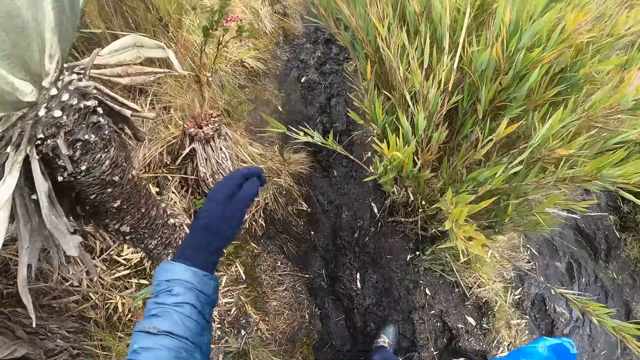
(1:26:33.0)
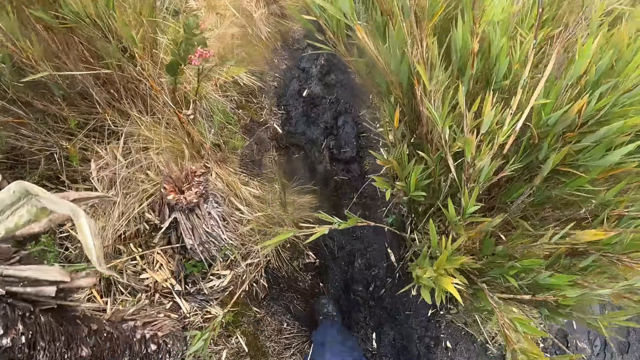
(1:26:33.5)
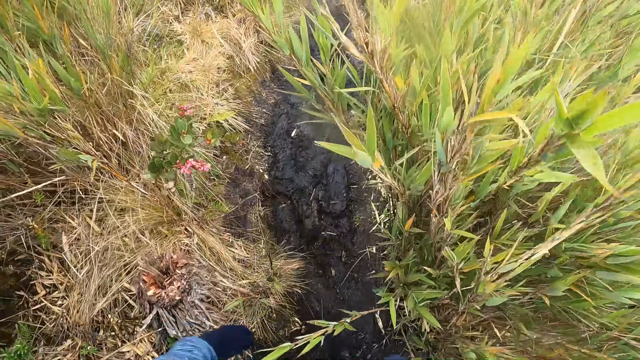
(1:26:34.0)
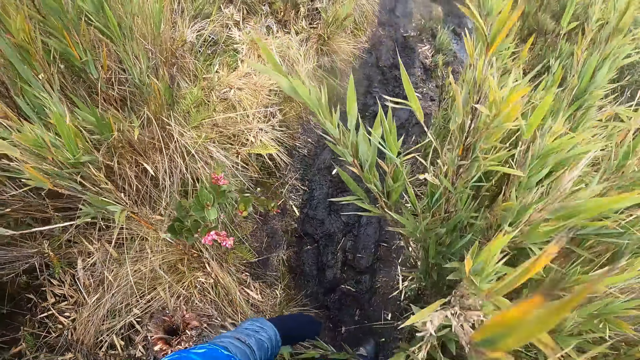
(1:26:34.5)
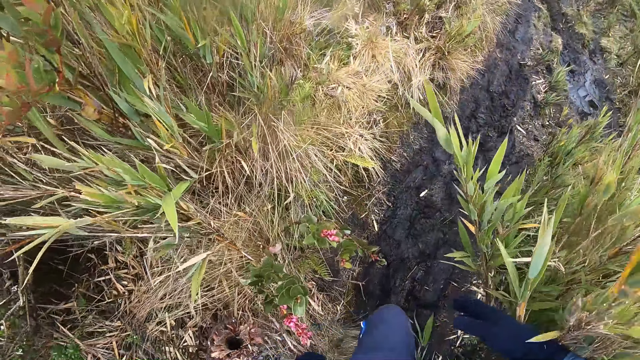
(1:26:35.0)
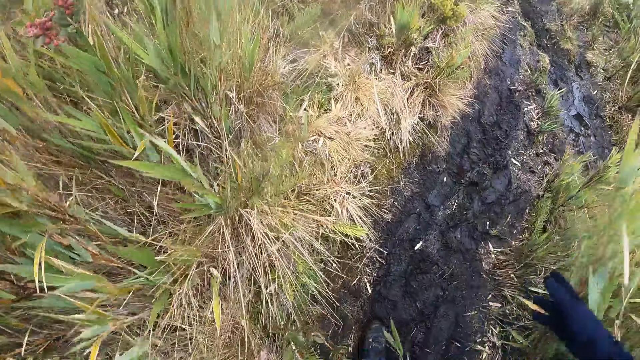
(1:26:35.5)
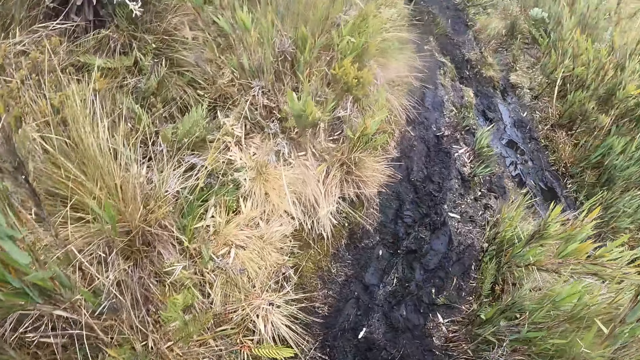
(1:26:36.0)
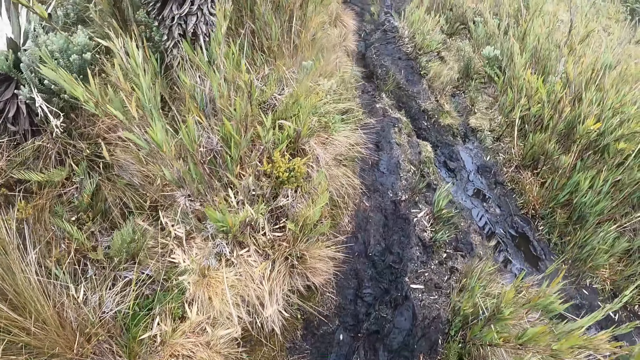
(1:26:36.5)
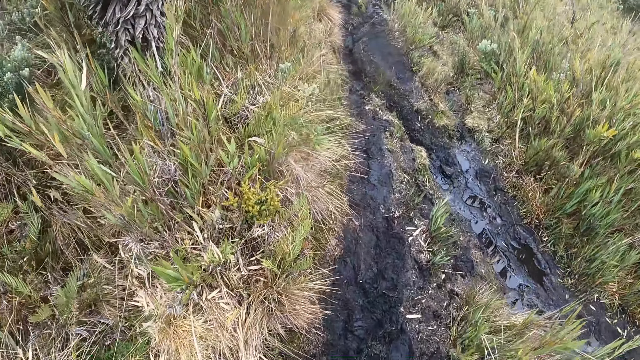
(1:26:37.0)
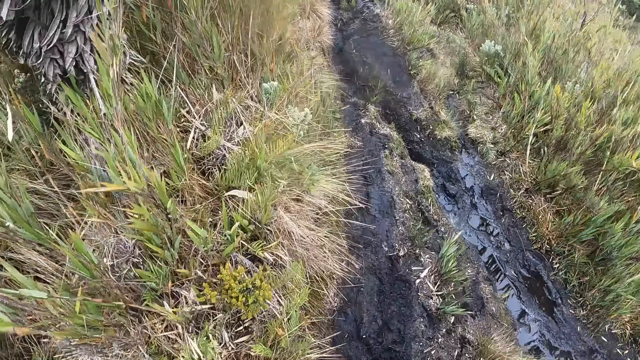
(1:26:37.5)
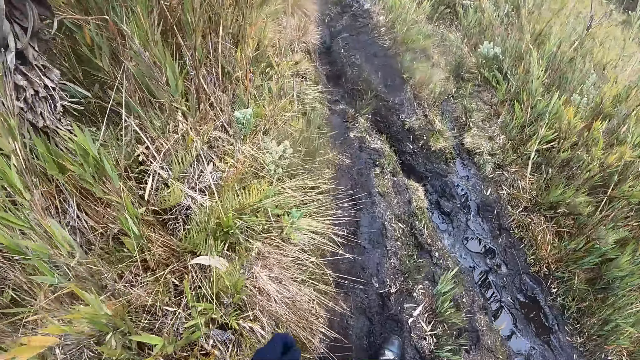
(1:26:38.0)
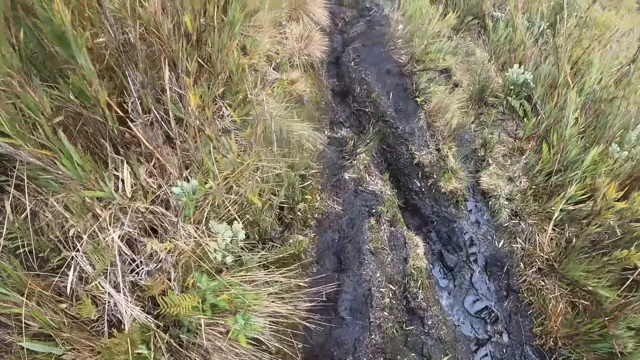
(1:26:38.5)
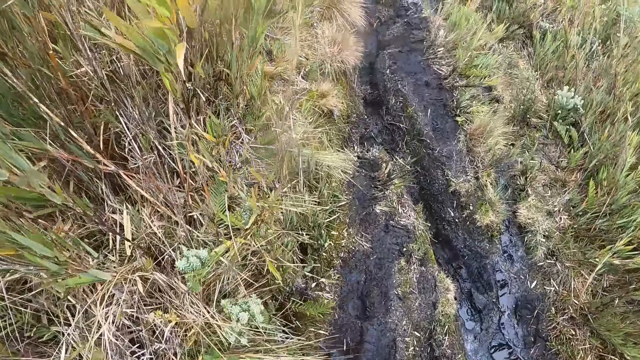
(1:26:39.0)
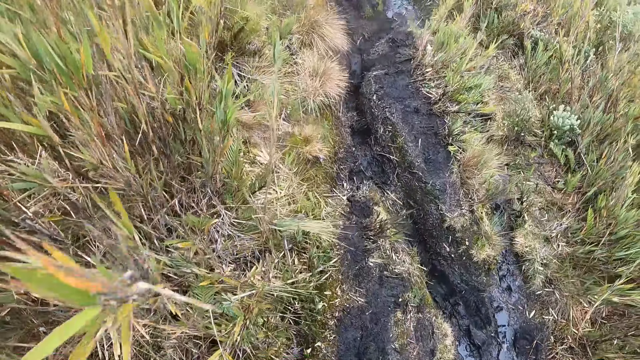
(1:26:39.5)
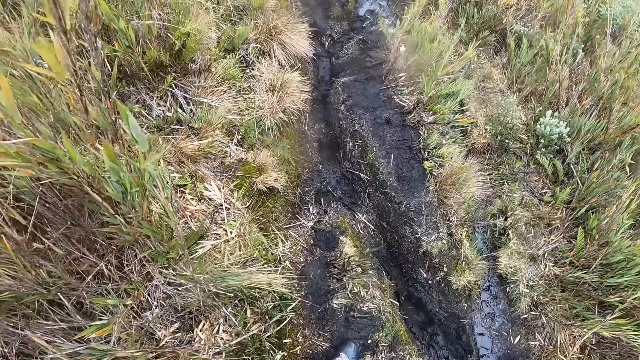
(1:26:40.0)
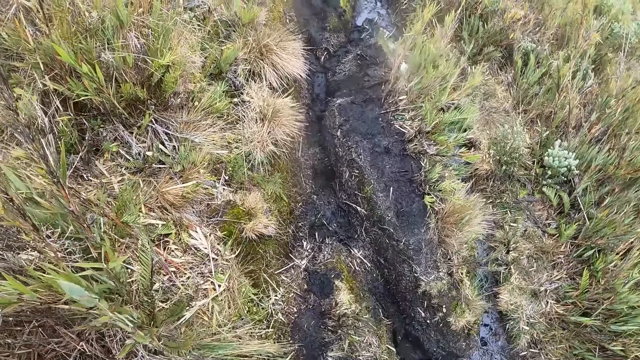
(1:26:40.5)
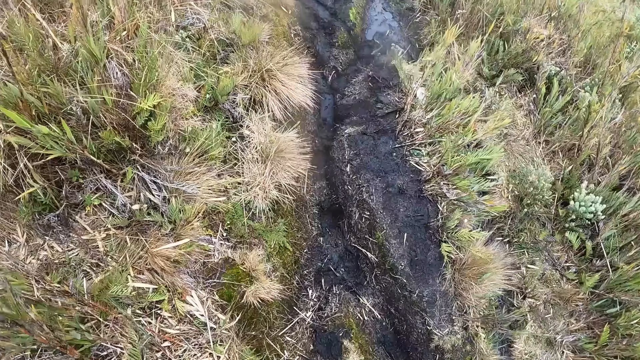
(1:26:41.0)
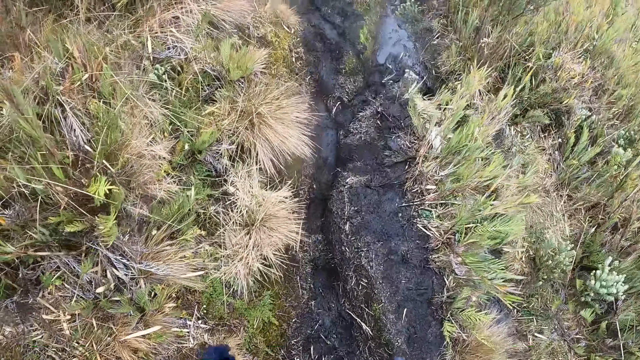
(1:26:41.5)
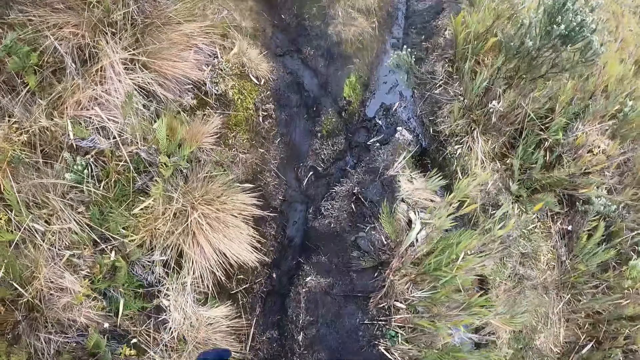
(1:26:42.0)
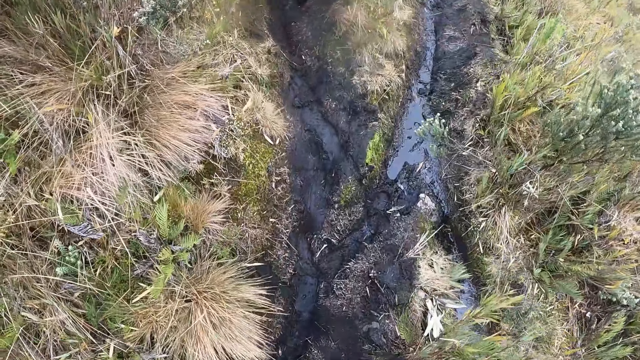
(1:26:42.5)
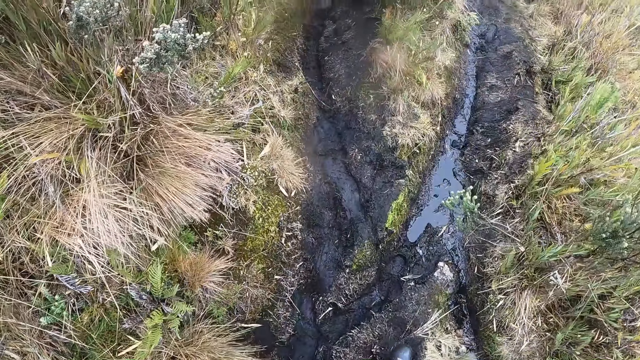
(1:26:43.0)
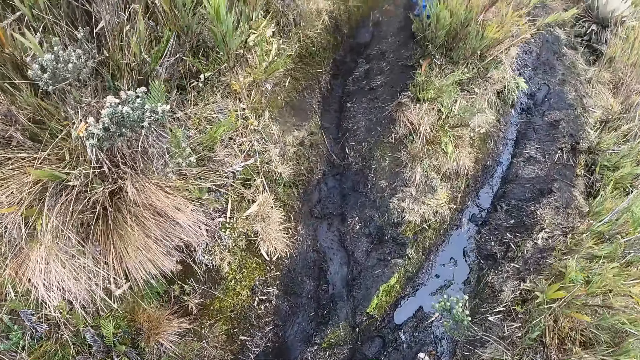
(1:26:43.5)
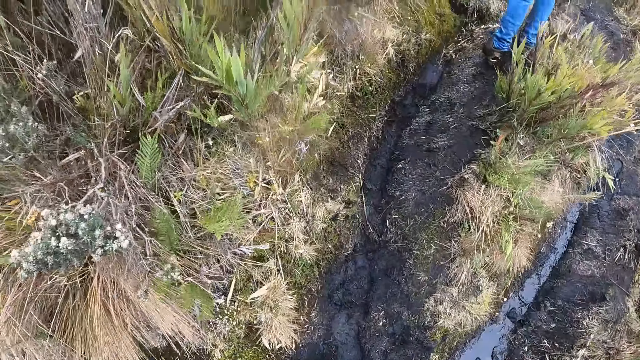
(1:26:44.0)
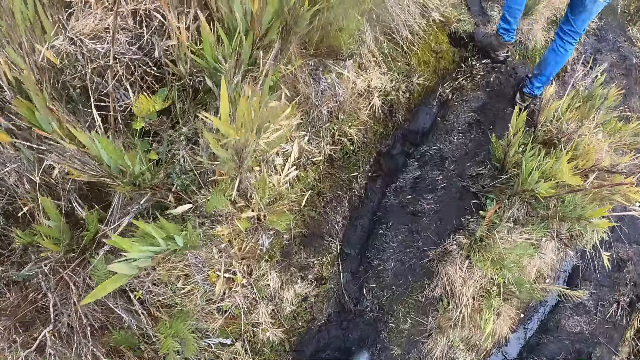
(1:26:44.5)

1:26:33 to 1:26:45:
The camera wearer walks through a path. They raise the hand. They lower the left hand. They walk through the path.

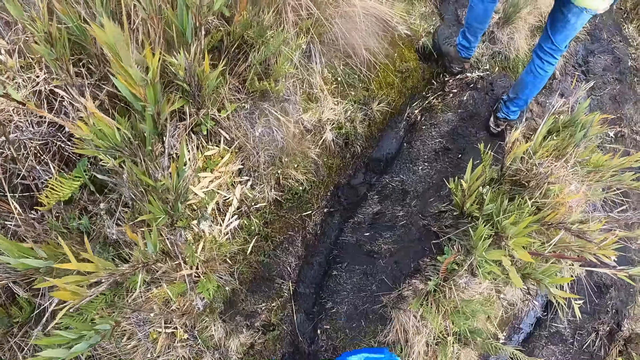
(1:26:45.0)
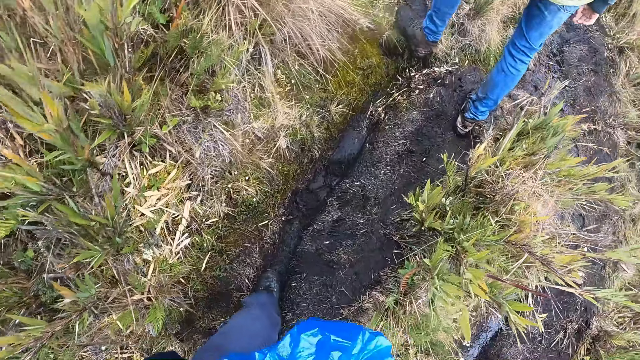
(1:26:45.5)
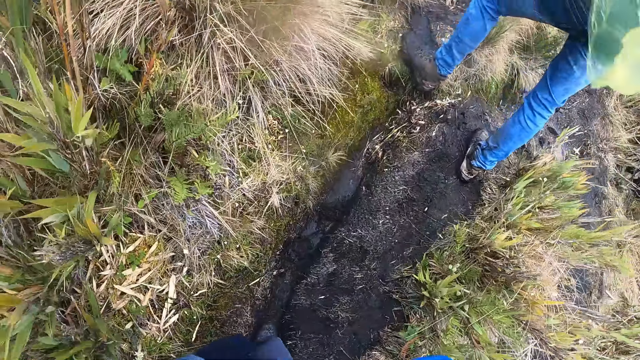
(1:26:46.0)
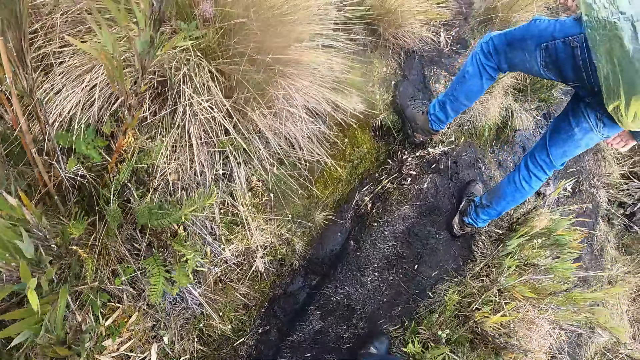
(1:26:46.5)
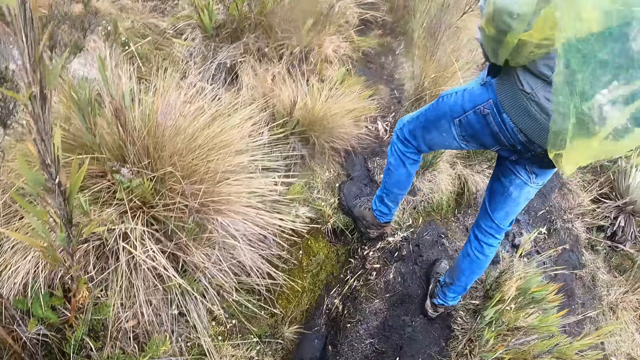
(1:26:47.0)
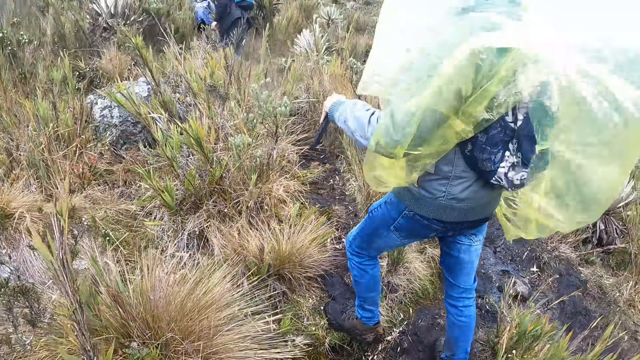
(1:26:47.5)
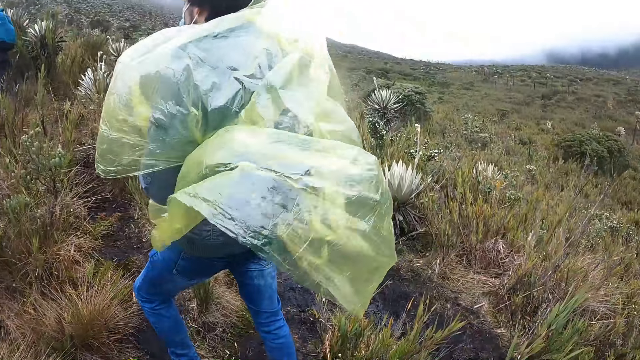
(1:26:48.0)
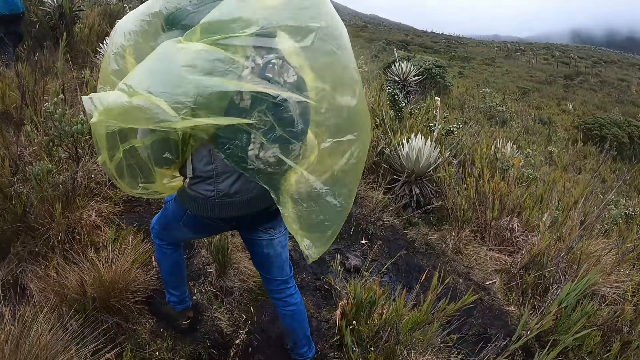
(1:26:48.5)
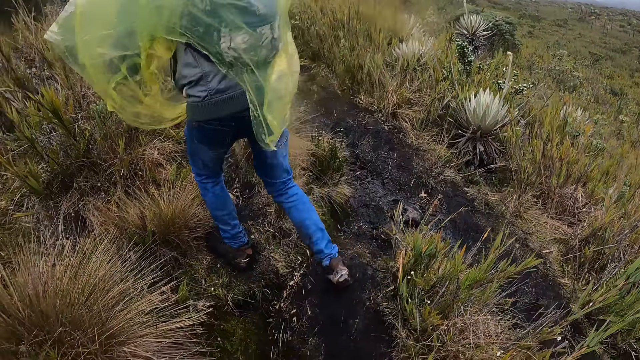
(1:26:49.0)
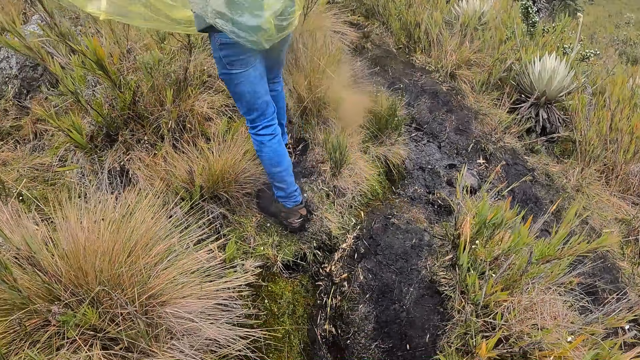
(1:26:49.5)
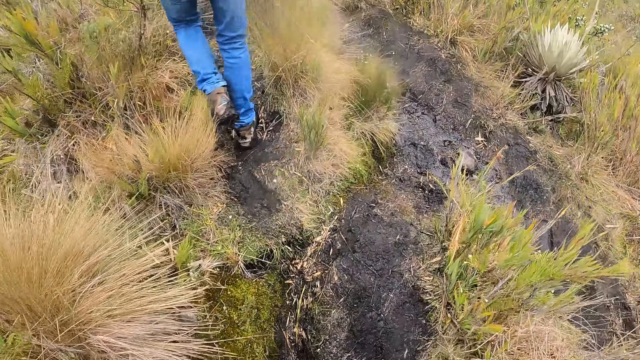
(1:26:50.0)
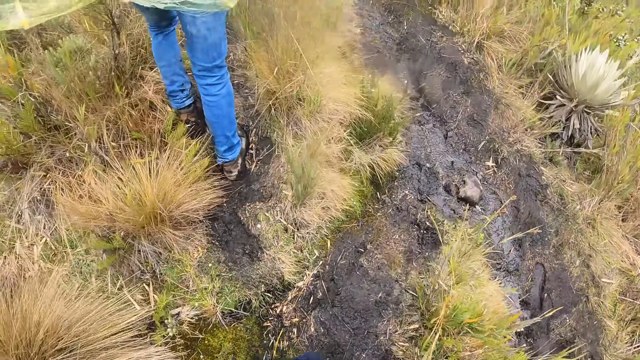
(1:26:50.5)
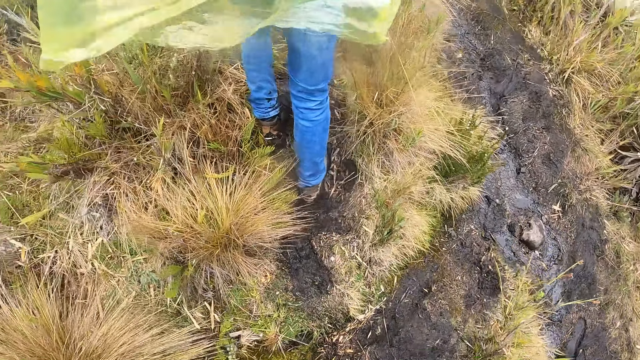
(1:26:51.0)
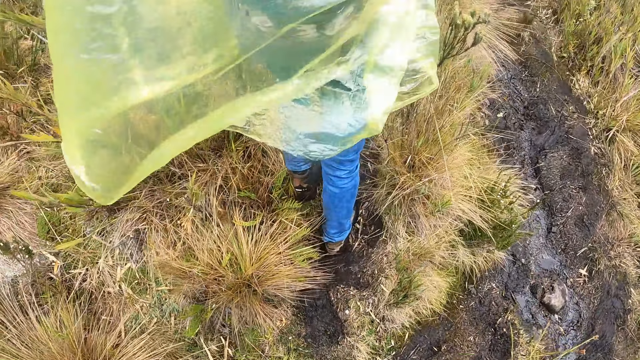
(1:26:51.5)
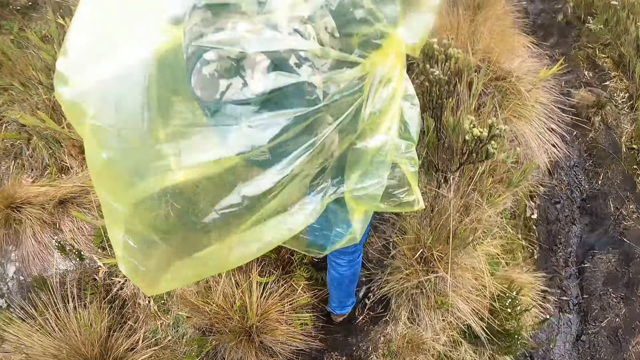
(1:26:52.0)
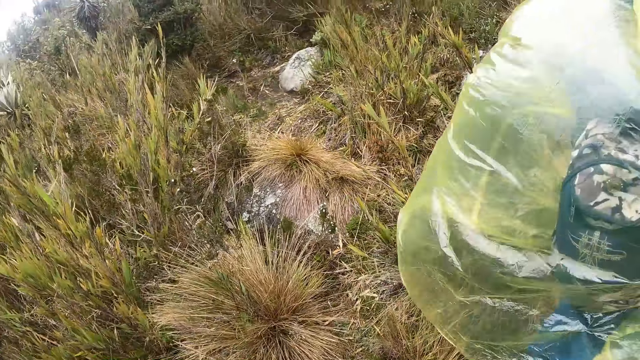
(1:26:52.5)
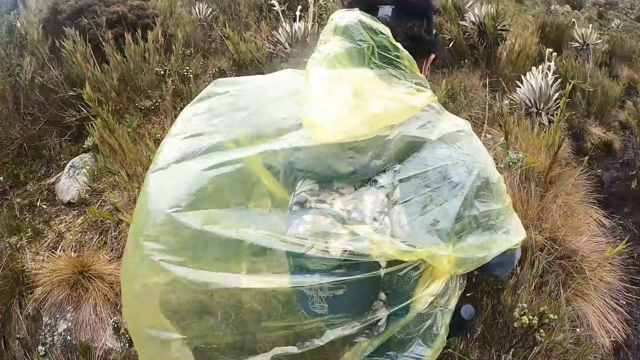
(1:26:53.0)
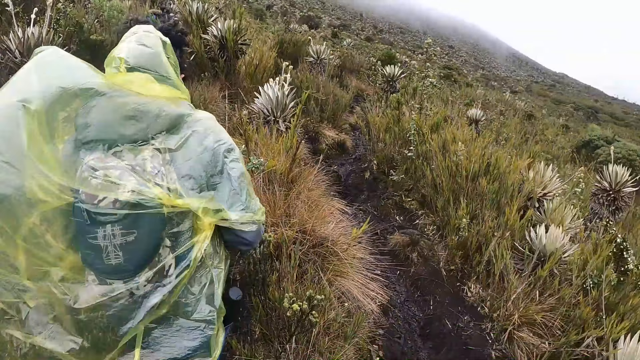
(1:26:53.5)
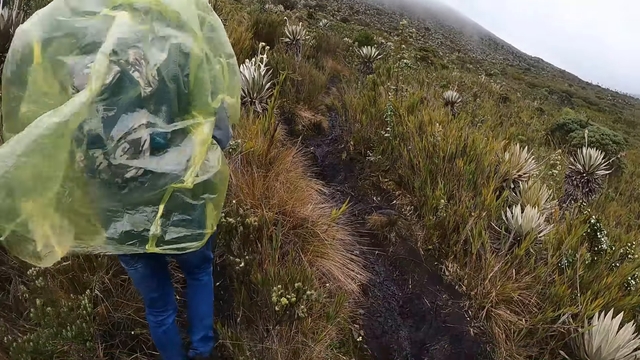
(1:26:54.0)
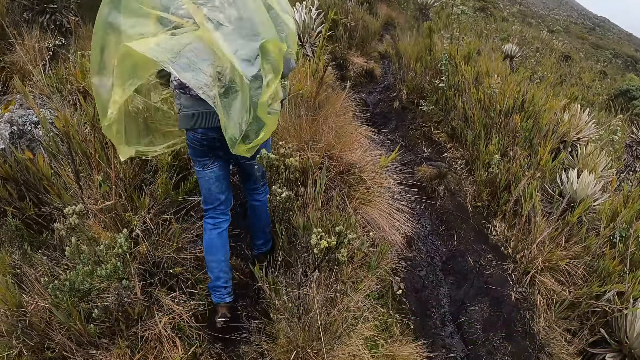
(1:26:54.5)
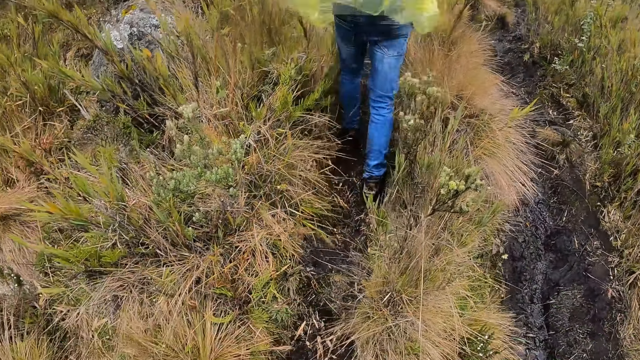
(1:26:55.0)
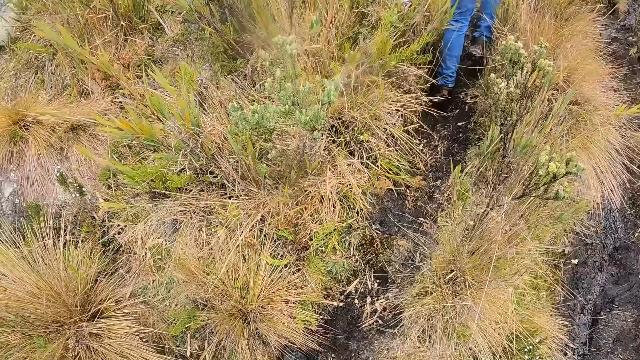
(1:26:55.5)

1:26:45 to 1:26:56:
A man brings out a phone with his left hand. The camera wearer looks around the grassland.
